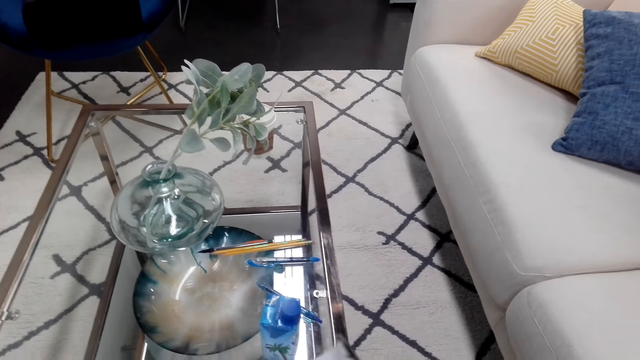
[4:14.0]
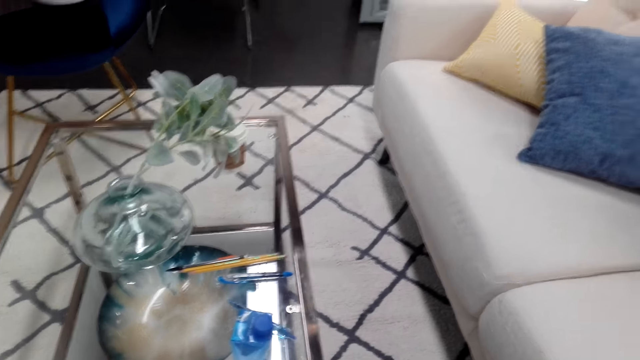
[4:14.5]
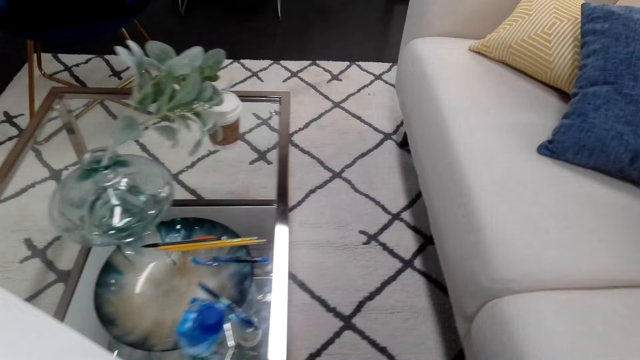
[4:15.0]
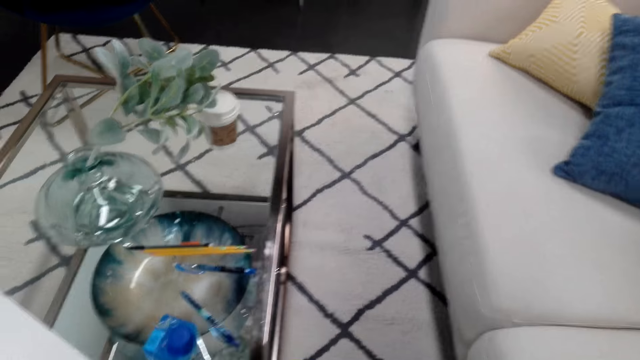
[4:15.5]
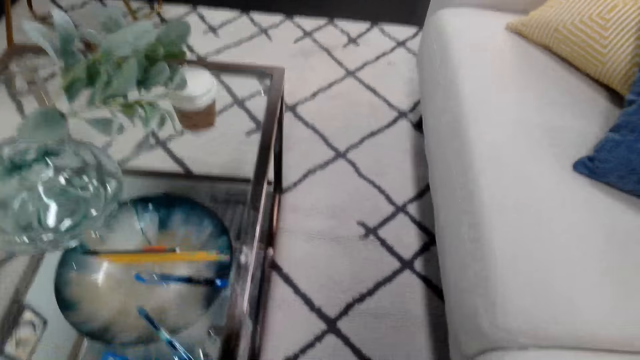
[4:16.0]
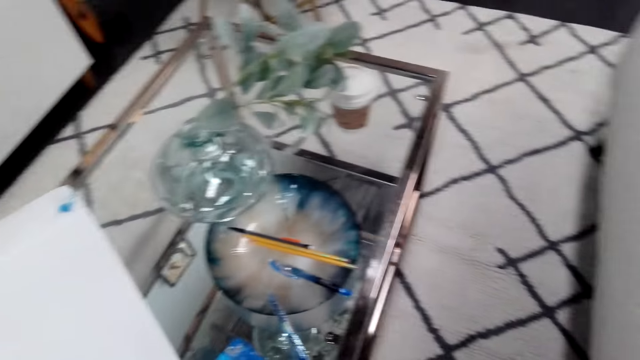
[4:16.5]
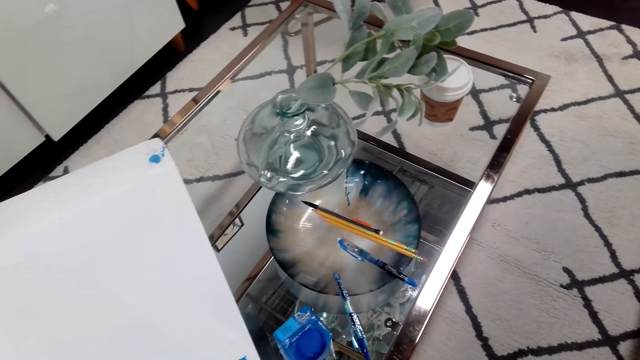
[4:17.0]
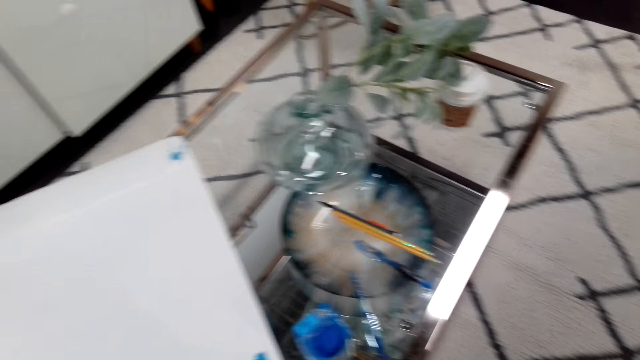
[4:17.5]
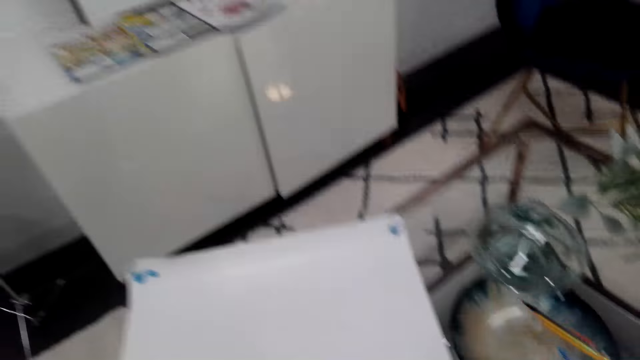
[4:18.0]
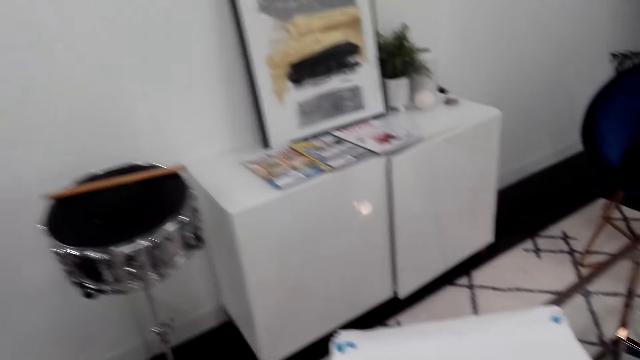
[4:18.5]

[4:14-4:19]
The camera wearer stares in the room.

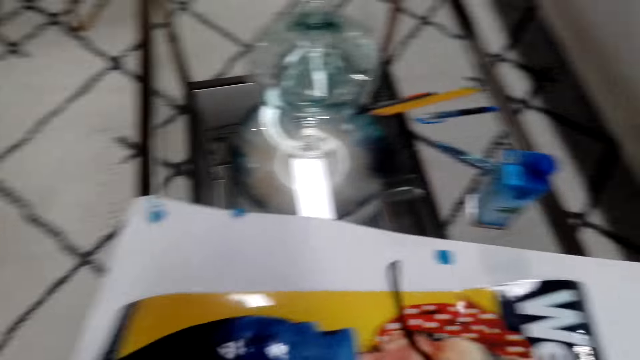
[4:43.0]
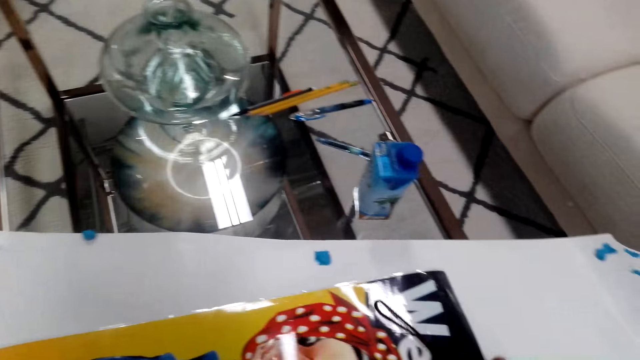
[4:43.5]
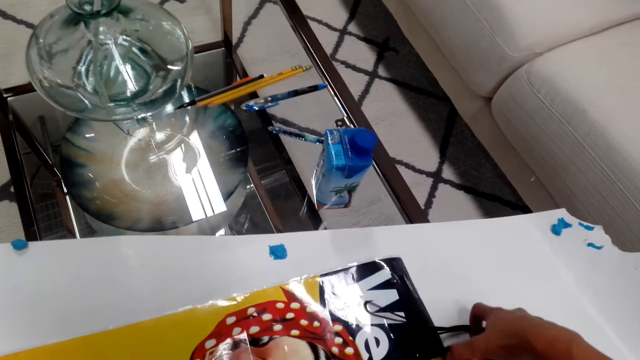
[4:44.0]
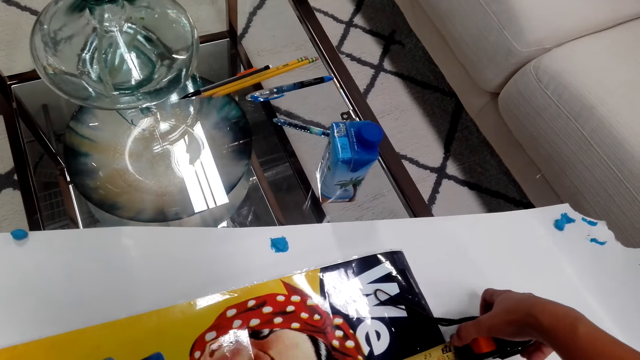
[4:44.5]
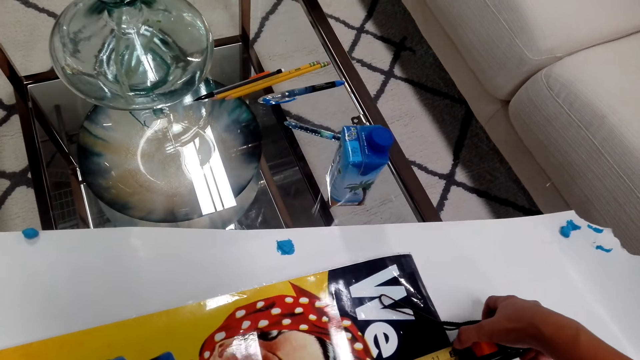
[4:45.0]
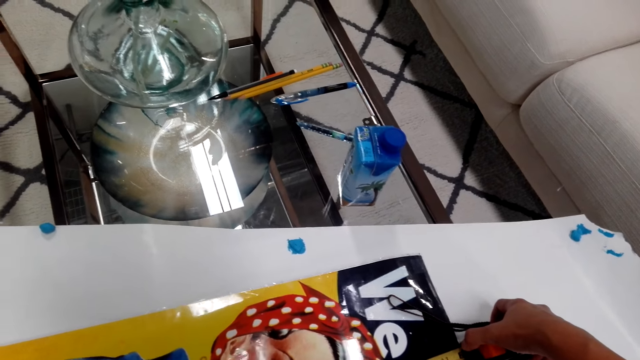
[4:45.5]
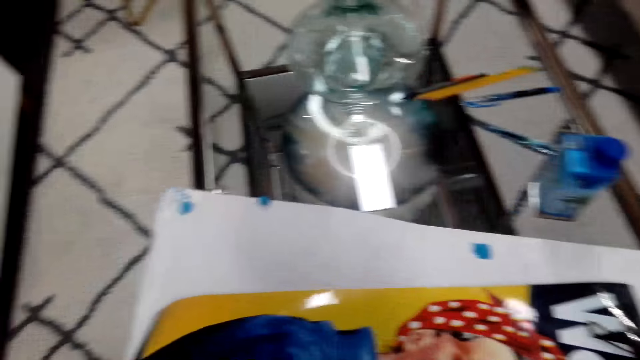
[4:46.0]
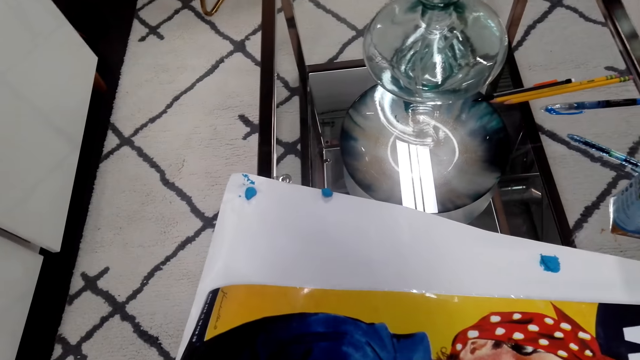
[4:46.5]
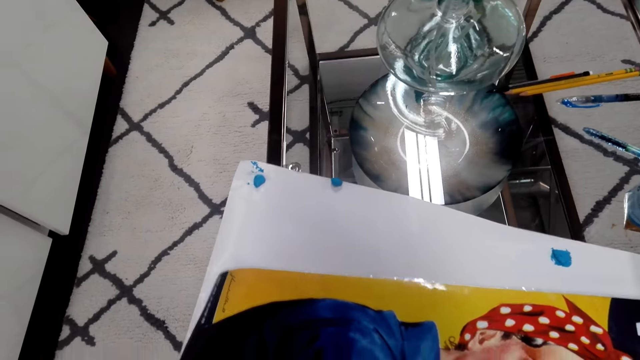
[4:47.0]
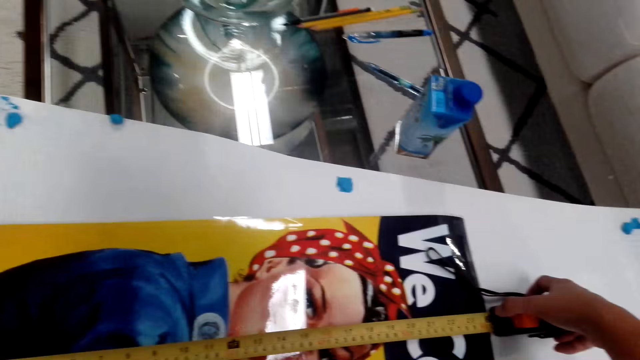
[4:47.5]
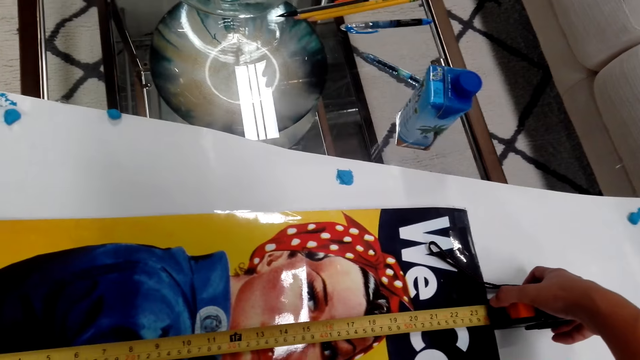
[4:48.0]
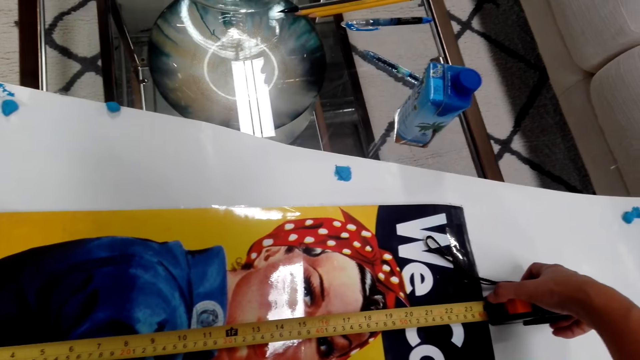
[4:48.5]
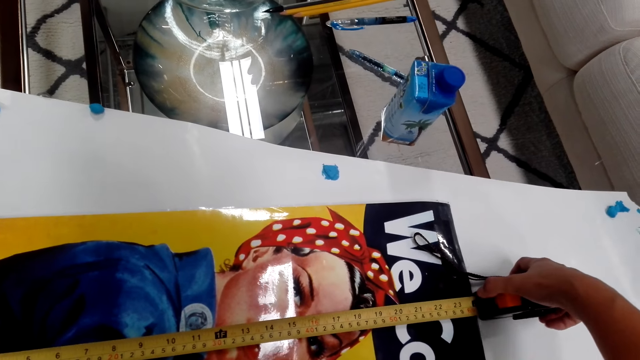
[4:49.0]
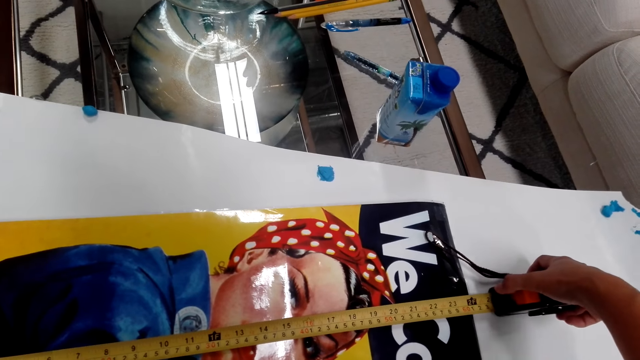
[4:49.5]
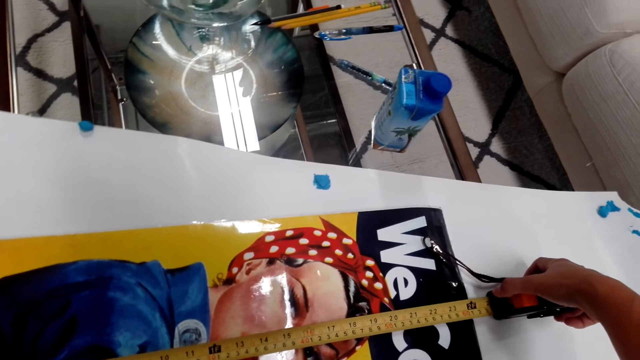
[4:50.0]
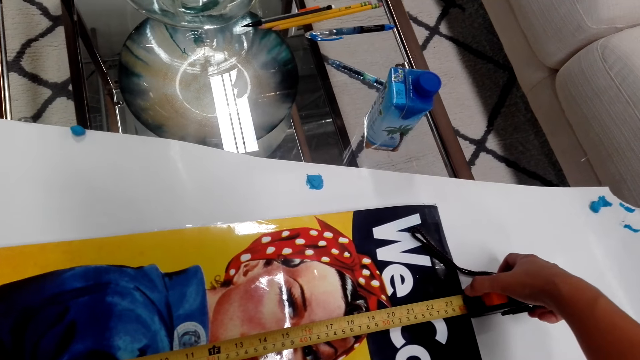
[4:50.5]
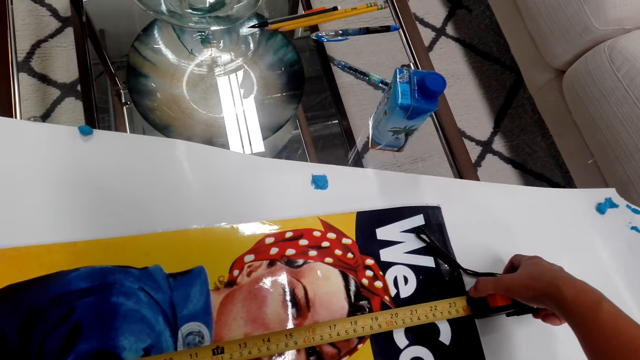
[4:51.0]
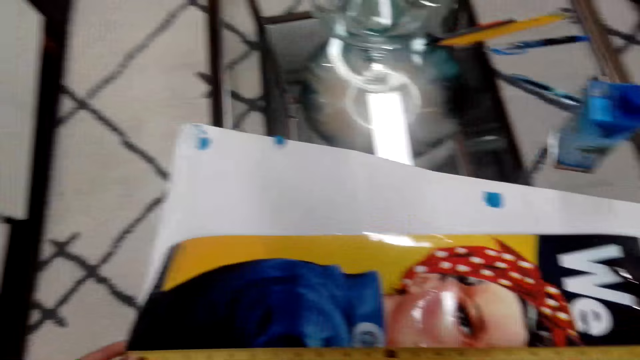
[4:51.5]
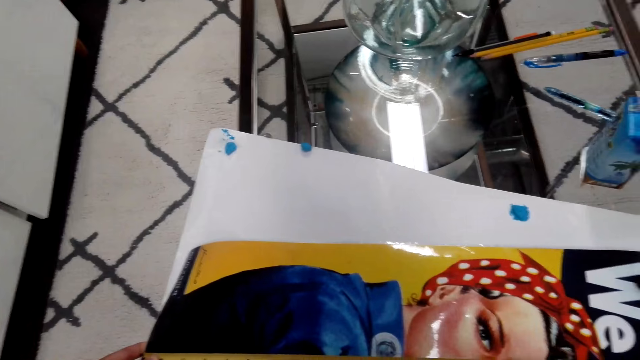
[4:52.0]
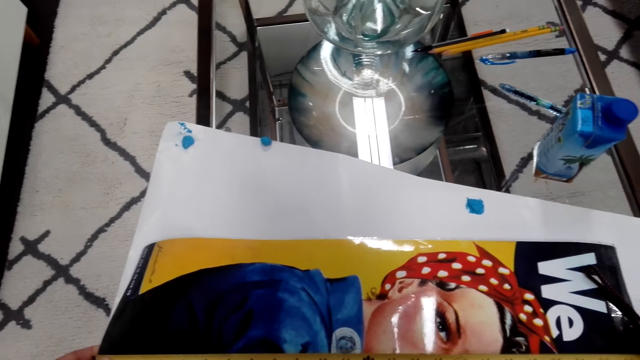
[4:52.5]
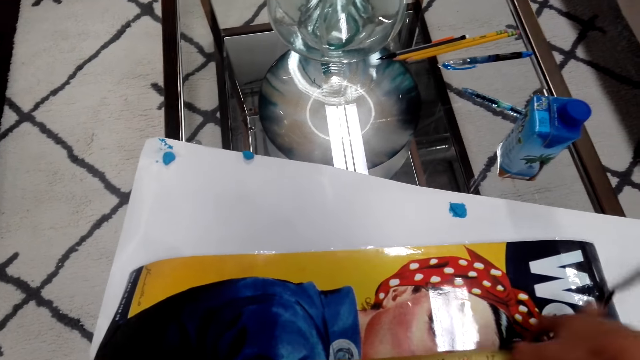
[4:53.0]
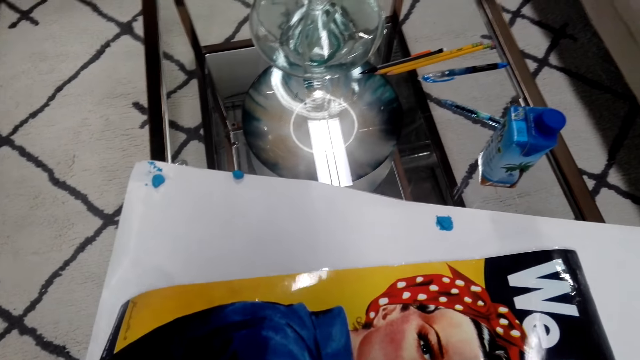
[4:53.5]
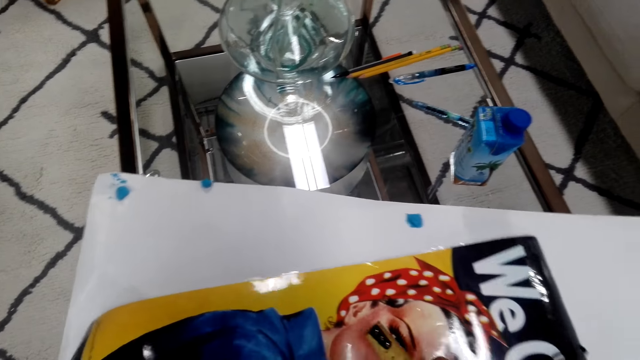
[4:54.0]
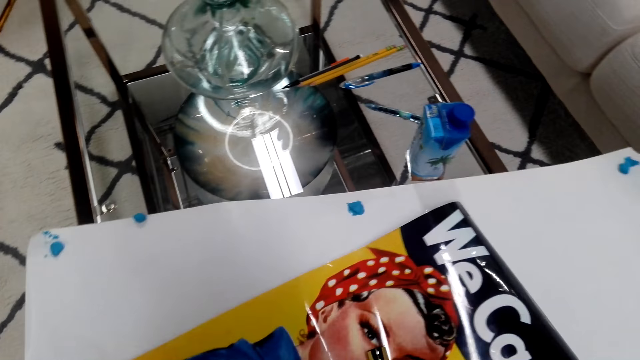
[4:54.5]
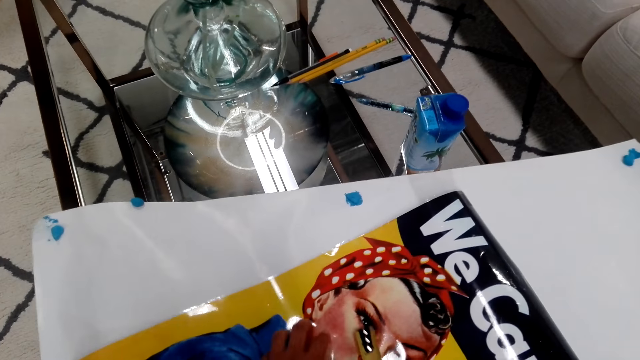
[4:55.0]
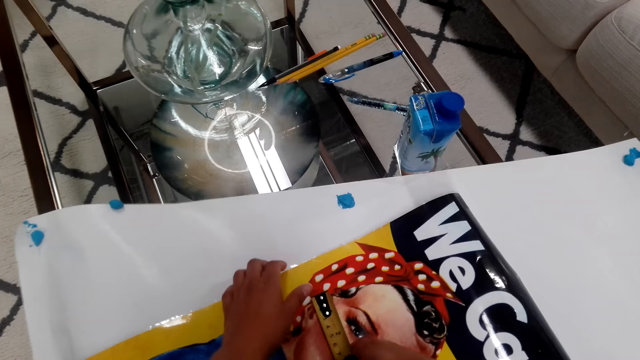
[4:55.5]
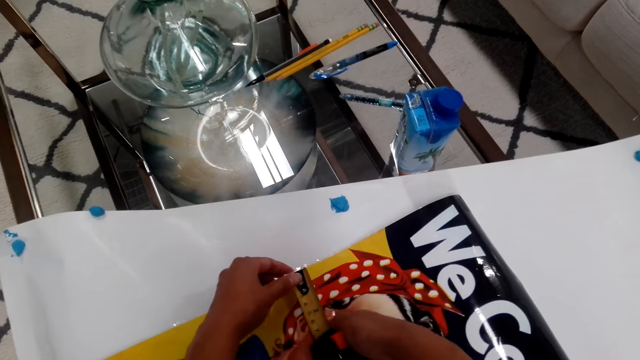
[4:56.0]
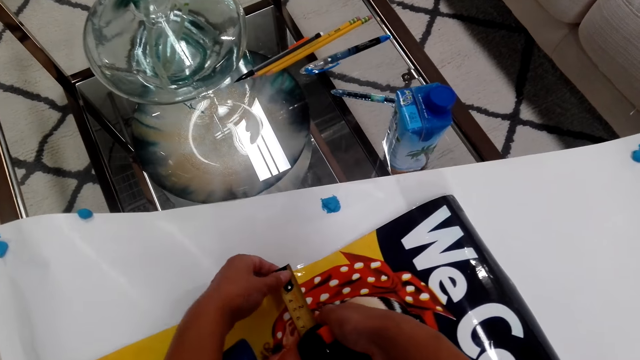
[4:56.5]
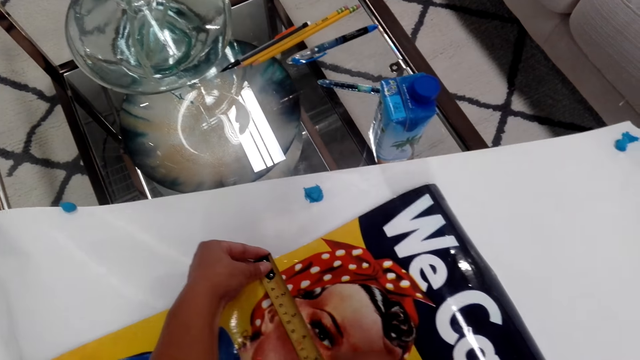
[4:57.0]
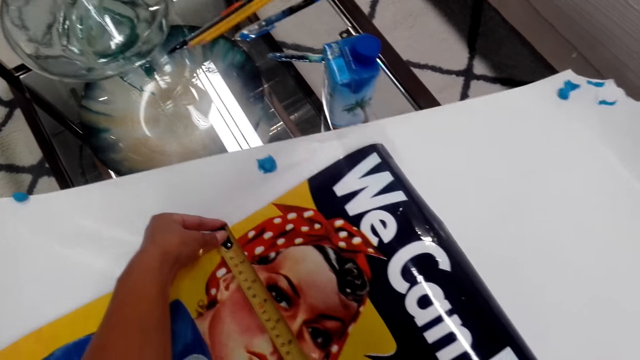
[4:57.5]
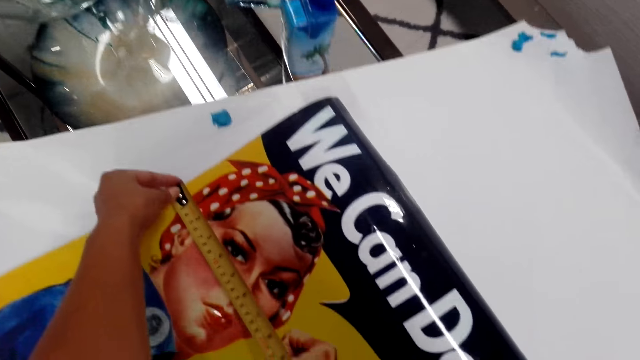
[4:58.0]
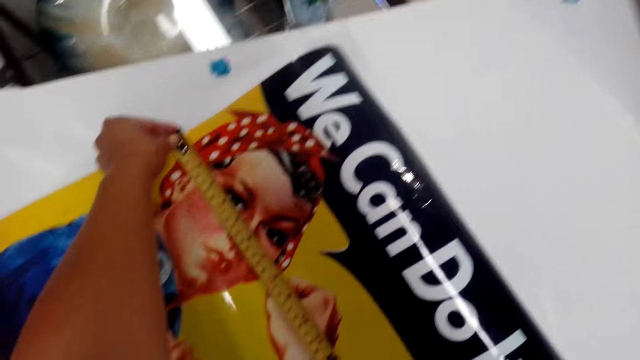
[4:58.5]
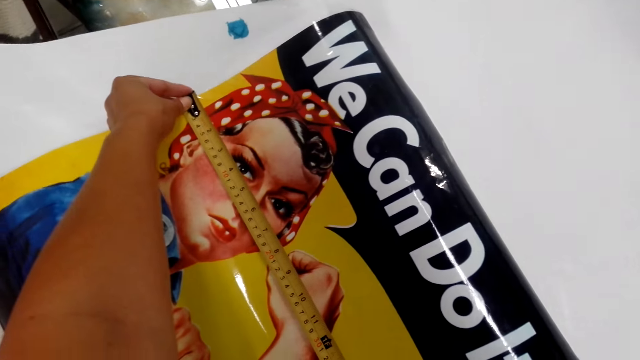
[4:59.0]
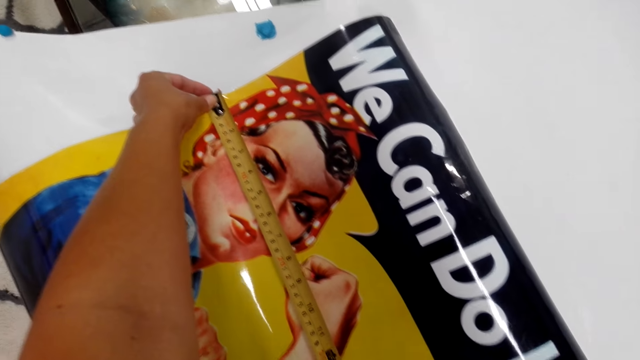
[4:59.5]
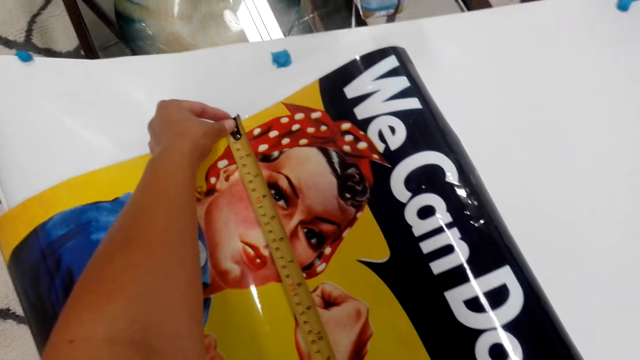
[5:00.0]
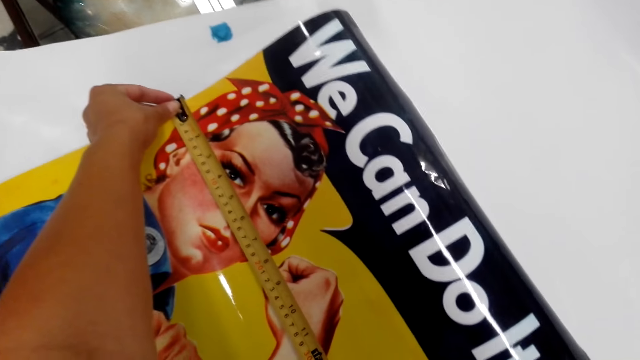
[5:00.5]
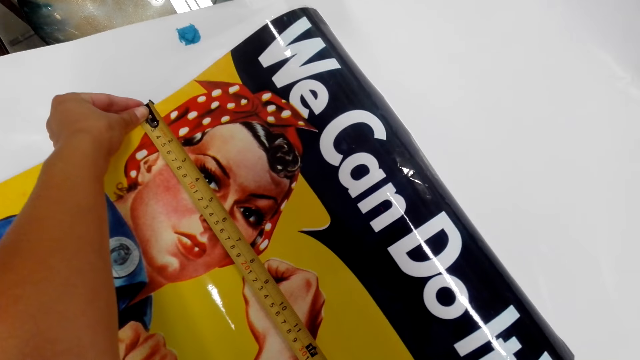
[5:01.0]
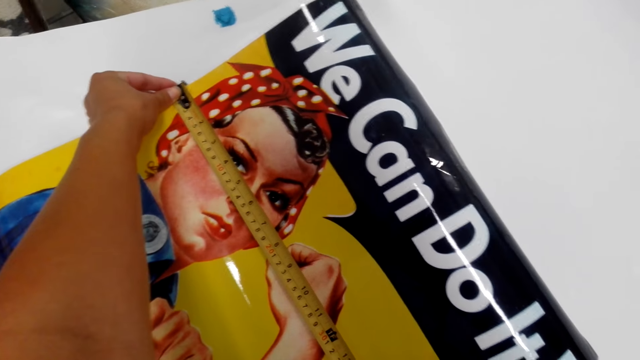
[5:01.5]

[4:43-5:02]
The camera wearer measures the image. They hold the measuring tape. They measure the width of the picture with the measuring tape in both hands. They measure the length of the picture with the measuring tape in both hands.
